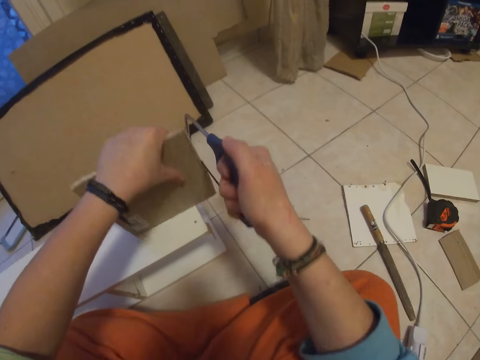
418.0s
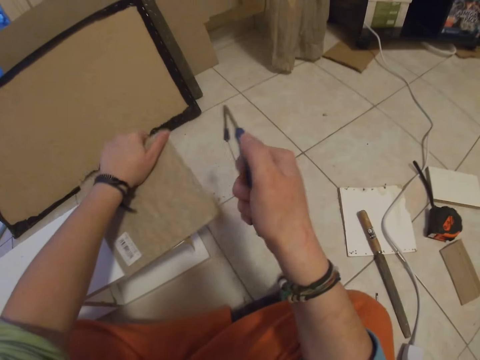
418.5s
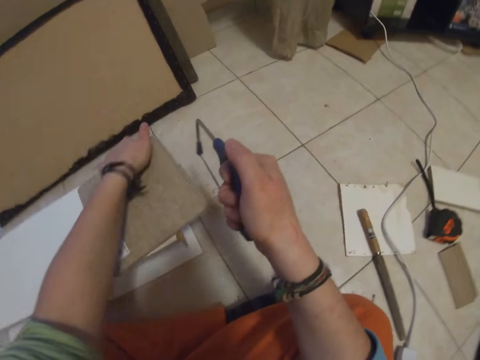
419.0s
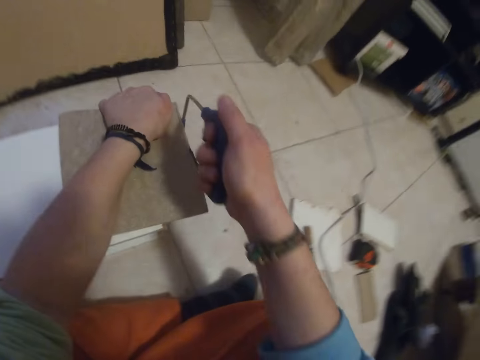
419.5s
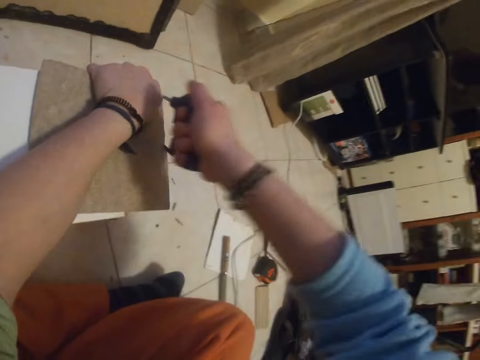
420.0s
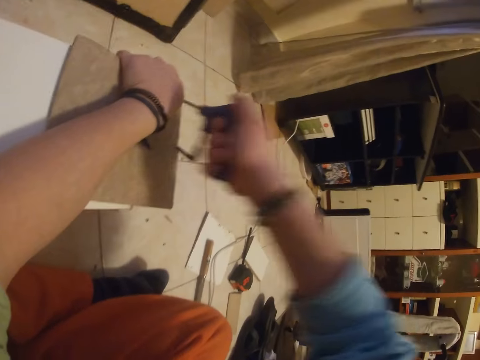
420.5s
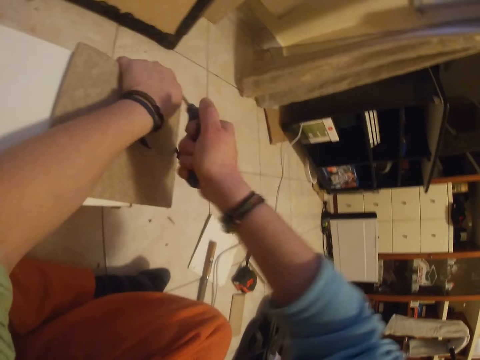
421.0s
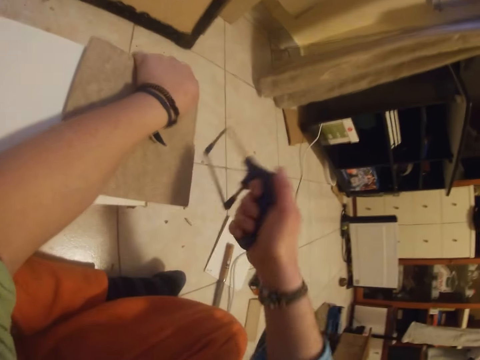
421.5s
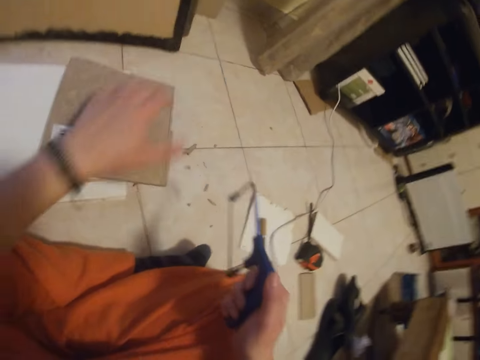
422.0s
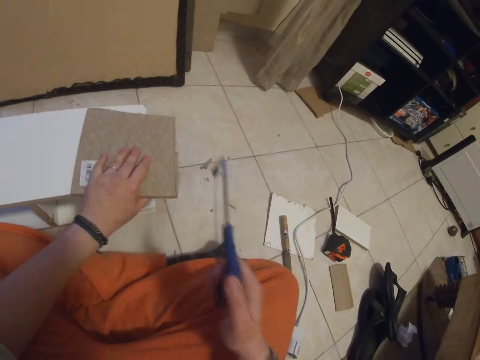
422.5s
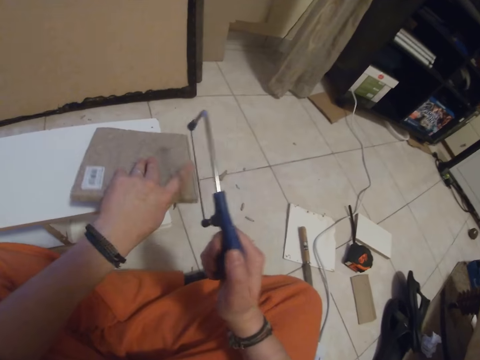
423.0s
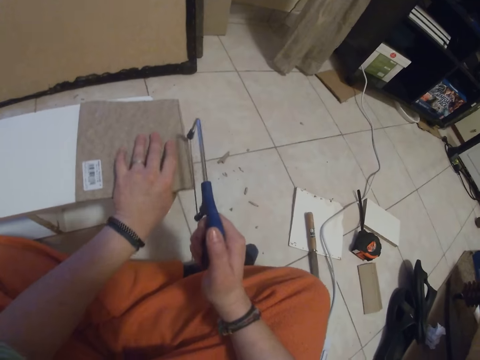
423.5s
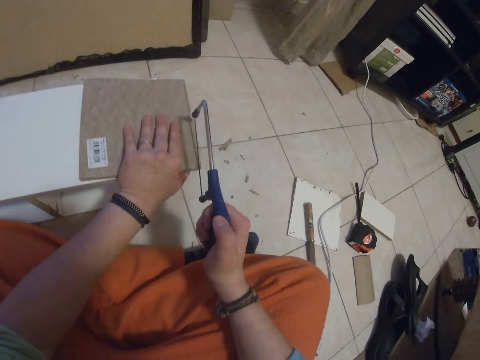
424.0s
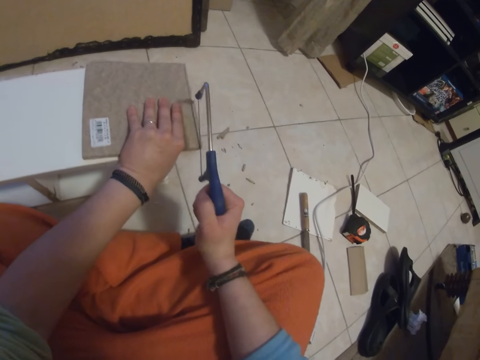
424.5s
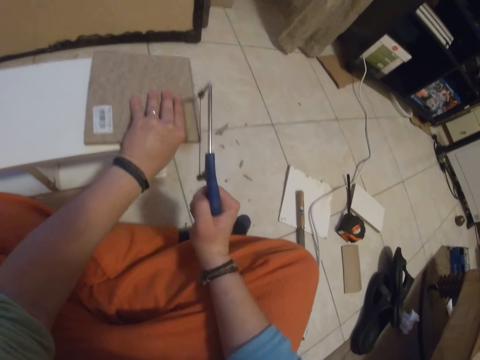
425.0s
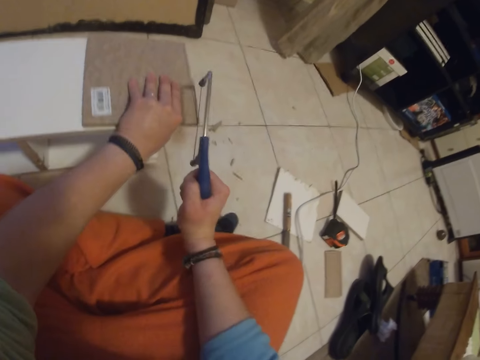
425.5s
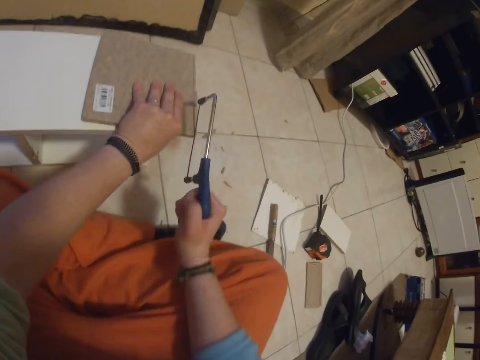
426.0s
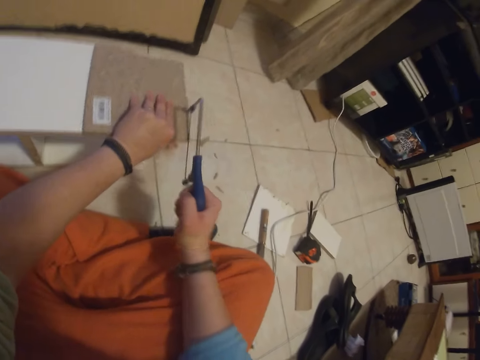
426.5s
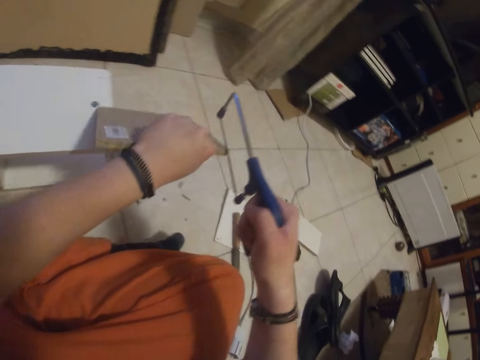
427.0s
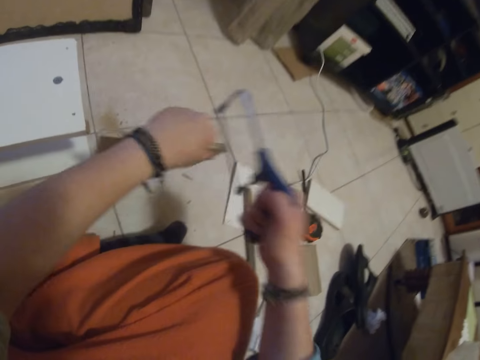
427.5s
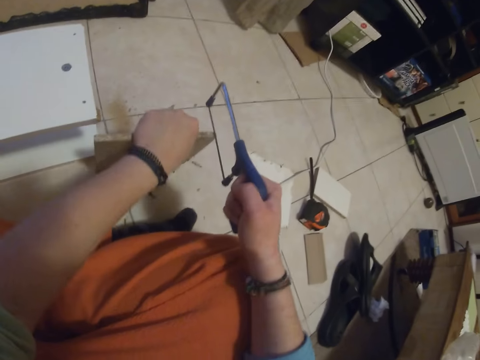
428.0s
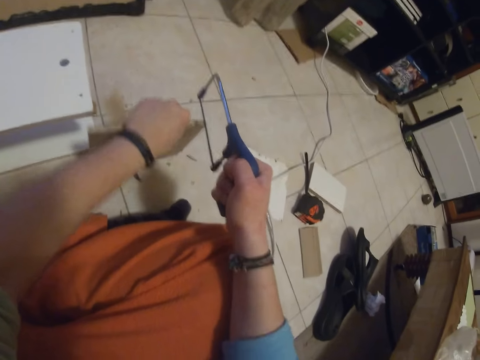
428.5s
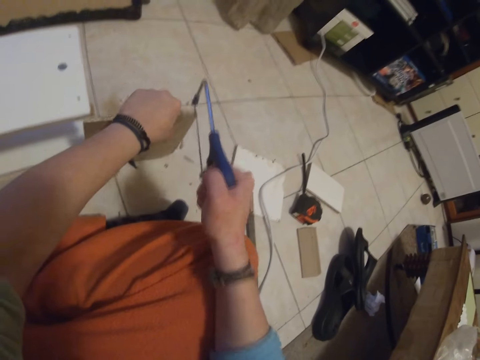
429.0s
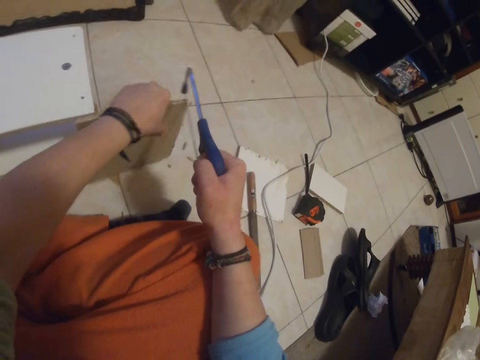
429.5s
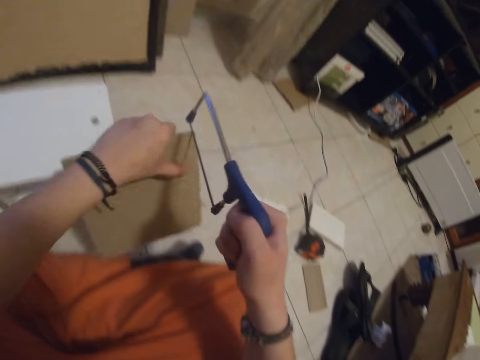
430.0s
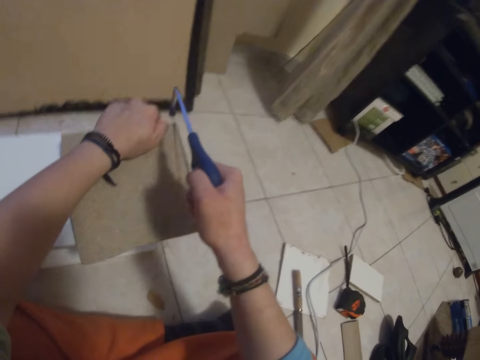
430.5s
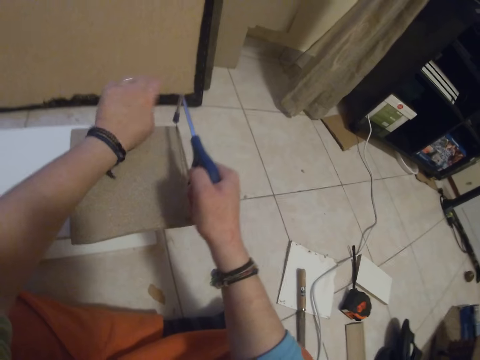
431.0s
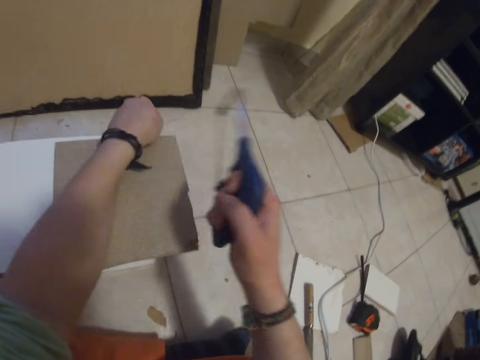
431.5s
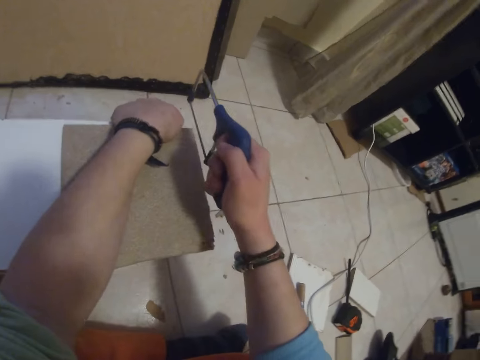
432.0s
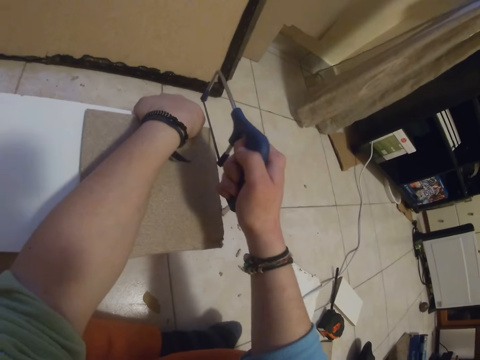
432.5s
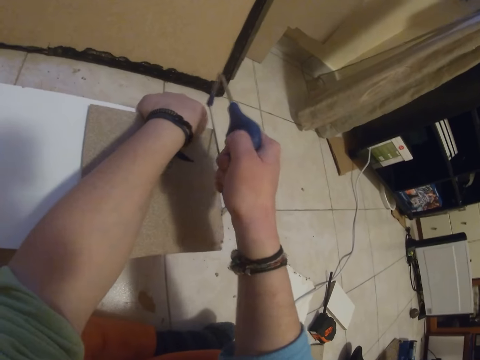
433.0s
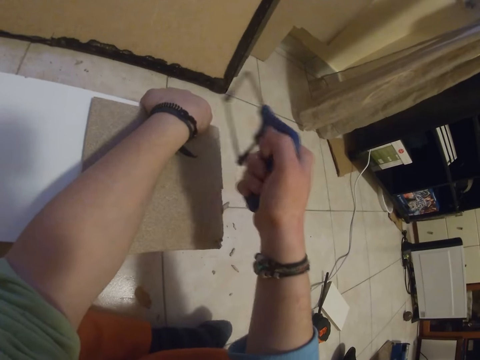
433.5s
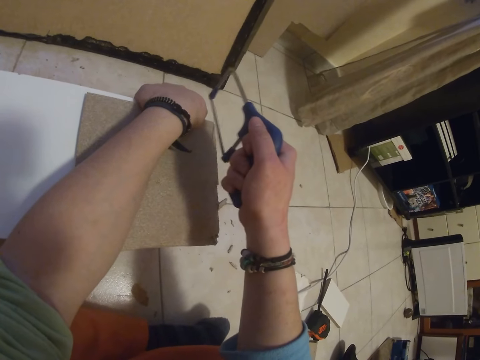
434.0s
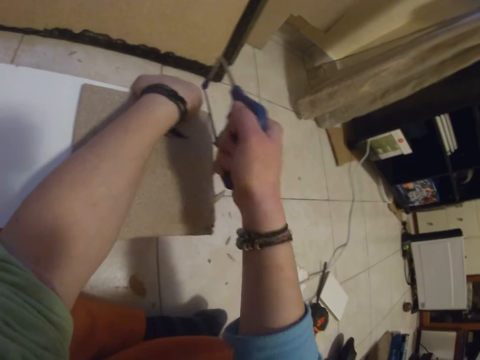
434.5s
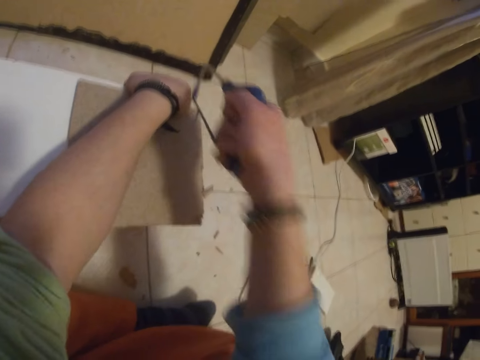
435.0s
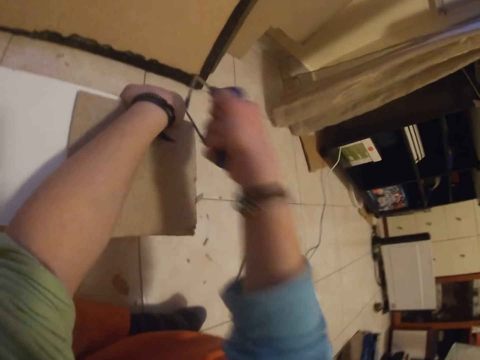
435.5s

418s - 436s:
The camera wearer cuts the piece of wood on the wooden shelf with the hacksaw in his right hand. He places the piece of wood on the wooden shelf with his left hand. He cuts the piece of wood on the wooden shelf with the hacksaw in his right hand. He removes his left hand from the piece of wood on the shelf. He holds the saw. He moves the piece of wood on the shelf with his left hand. He cuts the piece of wood on the shelf with the hacksaw in his right hand. He raises the piece of wood on the wooden shelf with his left hand. He holds the piece of wood. He places the piece of wood on the floor with his left hand. He cuts the wood with the saw. He lifts the piece of wood from the floor with his left hand. He places the piece of wood on the wooden shelf with his left hand. He holds the piece of wood and the wooden shelf with his left hand. He cuts the piece of wood on the wooden shelf with the hacksaw in his right hand.

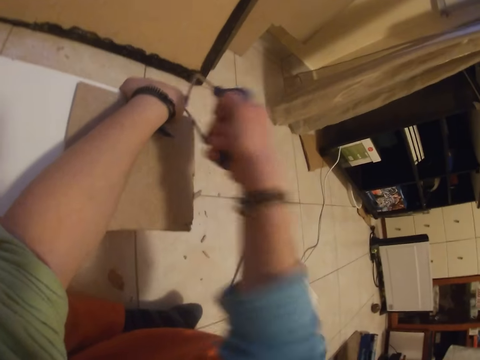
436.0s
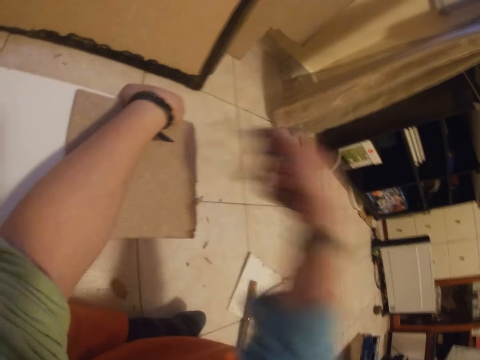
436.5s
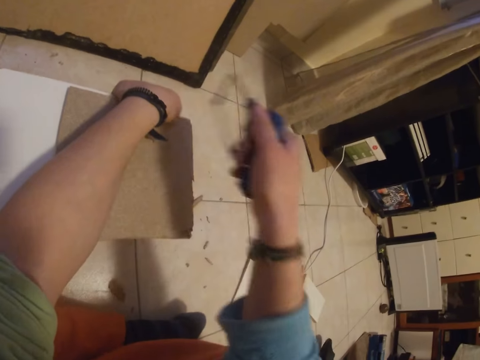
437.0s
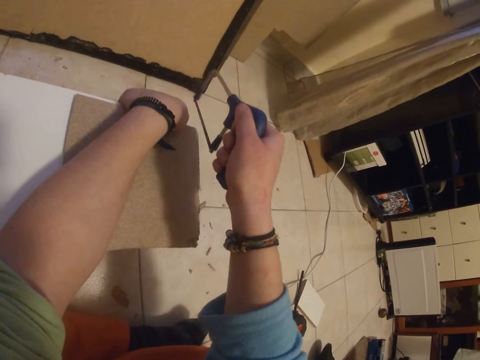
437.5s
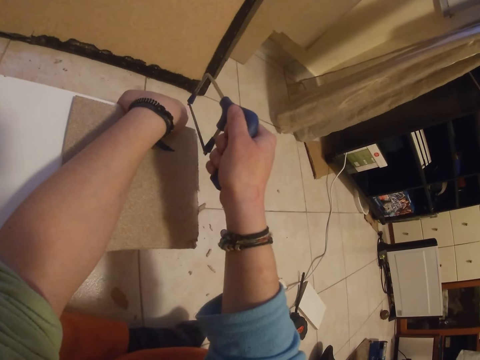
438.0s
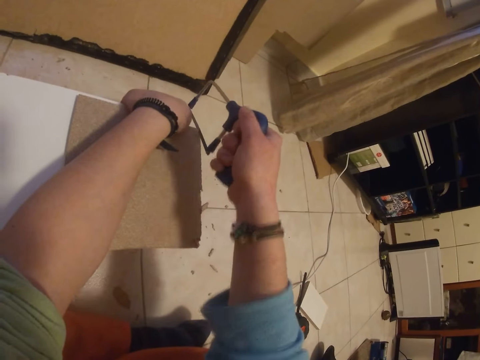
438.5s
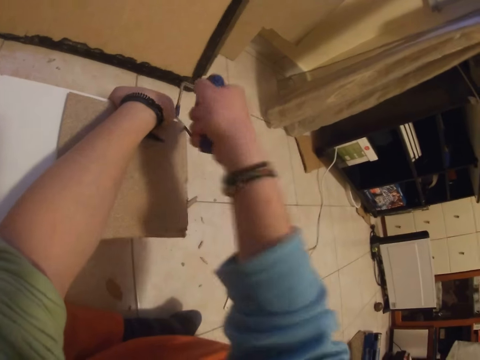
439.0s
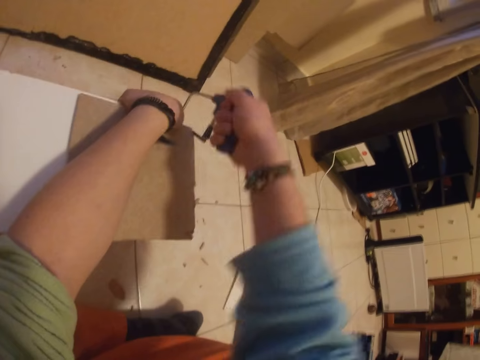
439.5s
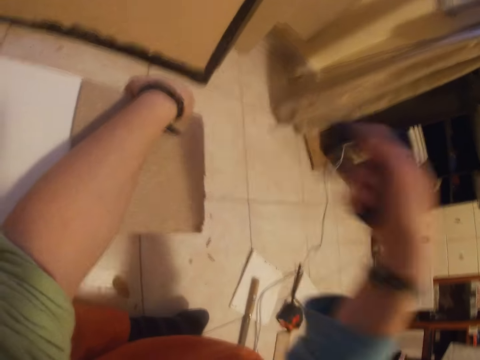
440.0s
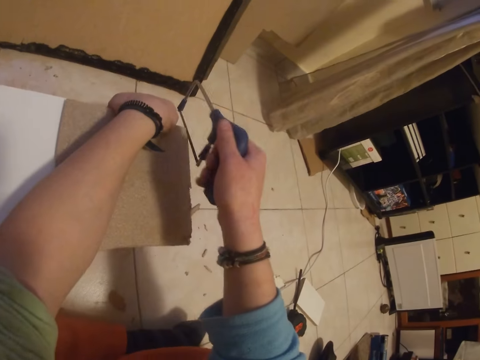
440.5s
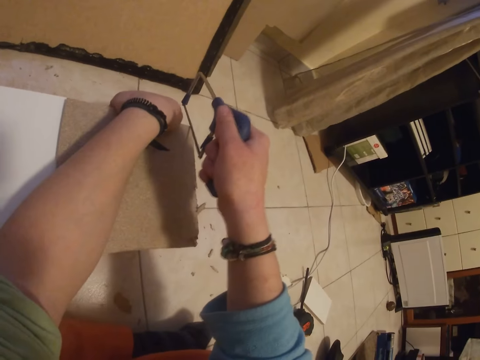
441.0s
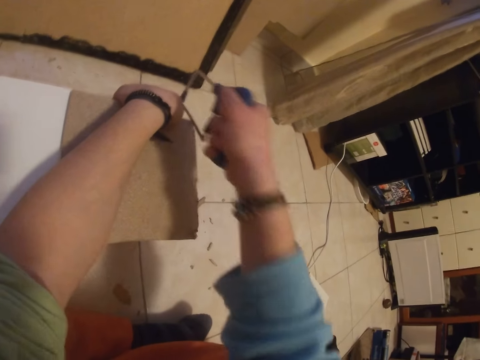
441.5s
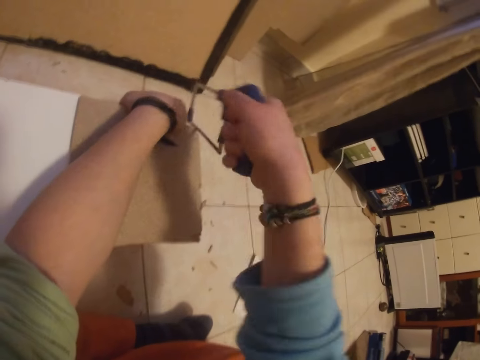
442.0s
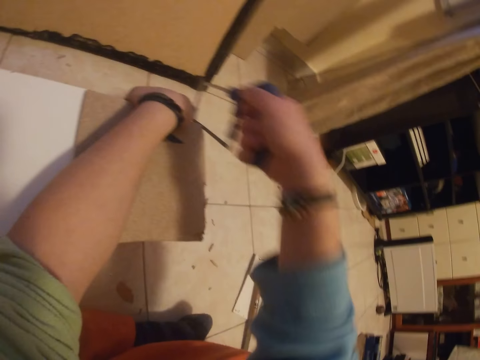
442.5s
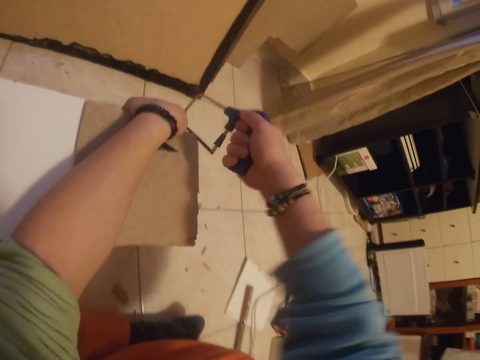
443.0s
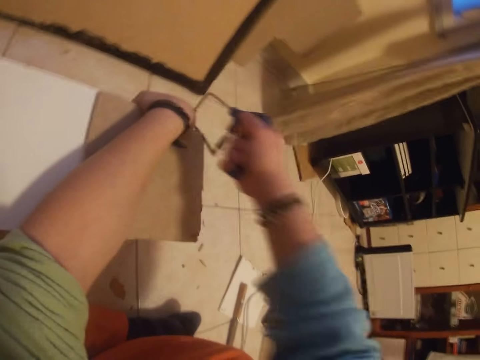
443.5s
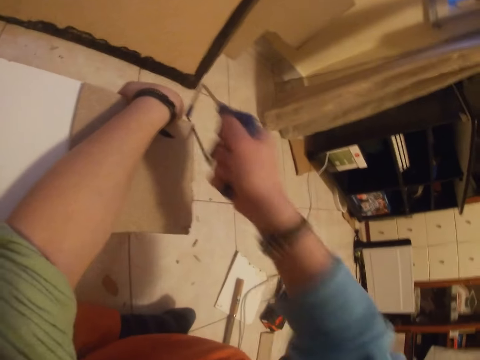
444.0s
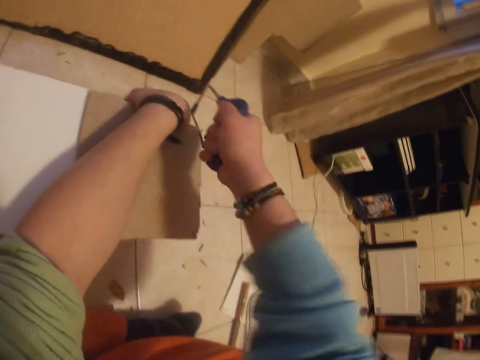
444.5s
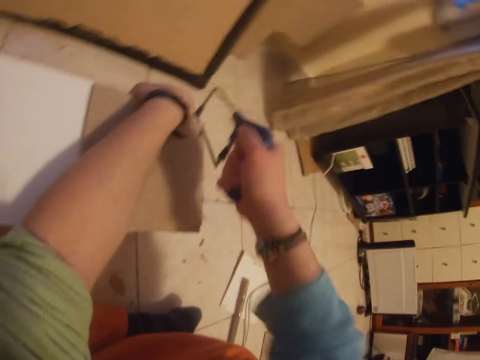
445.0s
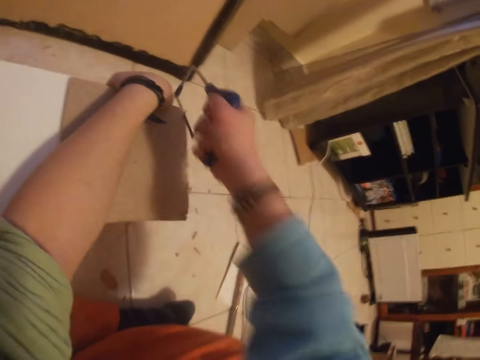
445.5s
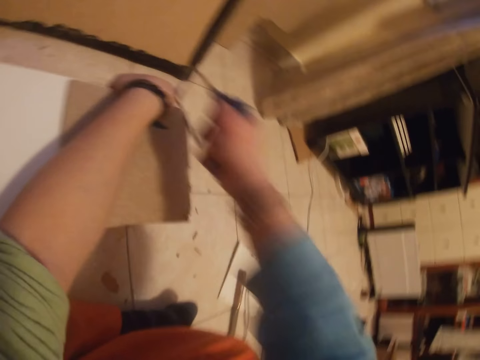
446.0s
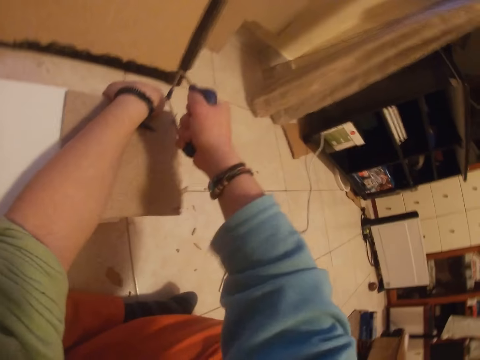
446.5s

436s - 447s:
The camera wearer holds the saw. They cut the wood with the saw.
